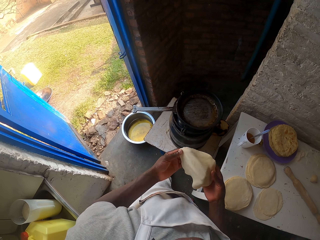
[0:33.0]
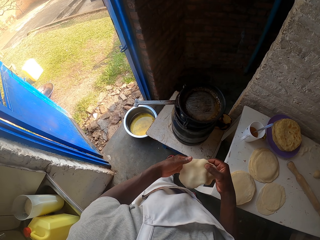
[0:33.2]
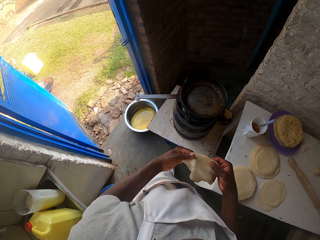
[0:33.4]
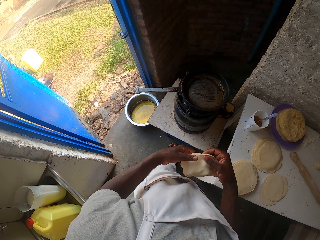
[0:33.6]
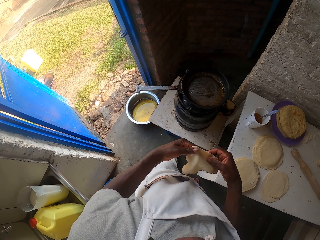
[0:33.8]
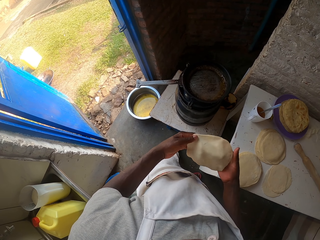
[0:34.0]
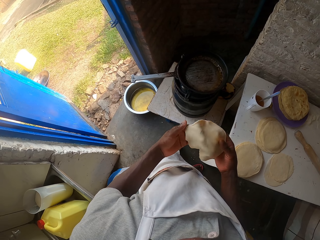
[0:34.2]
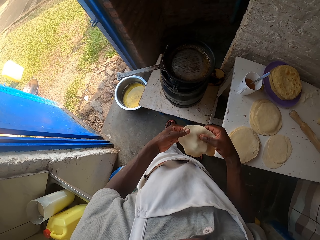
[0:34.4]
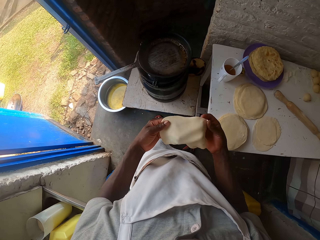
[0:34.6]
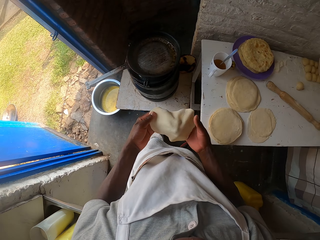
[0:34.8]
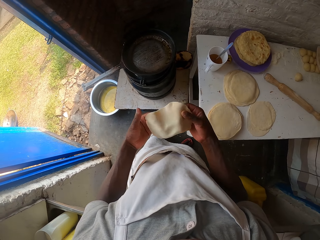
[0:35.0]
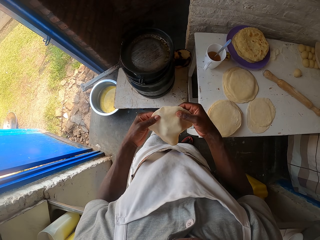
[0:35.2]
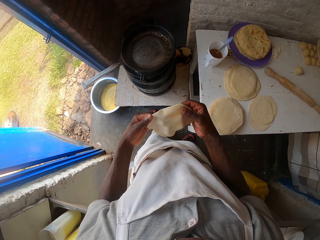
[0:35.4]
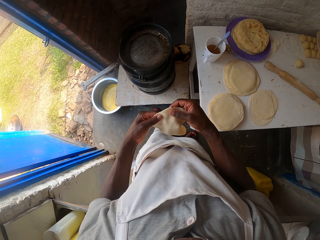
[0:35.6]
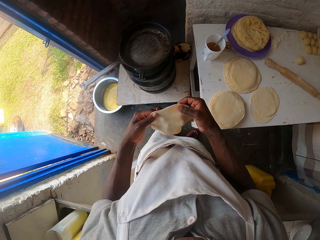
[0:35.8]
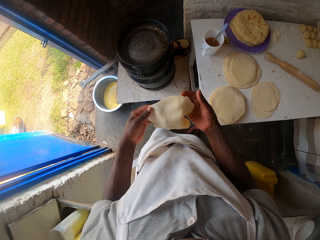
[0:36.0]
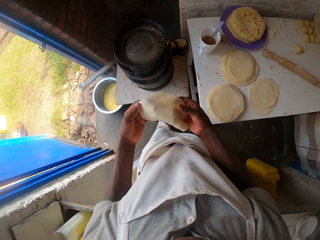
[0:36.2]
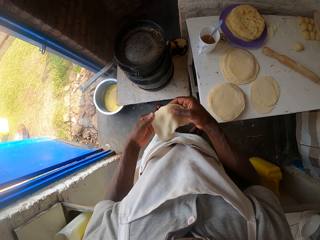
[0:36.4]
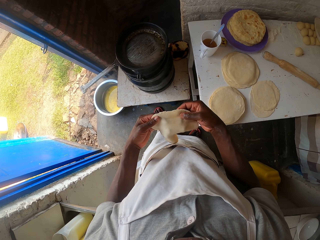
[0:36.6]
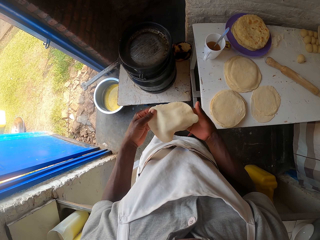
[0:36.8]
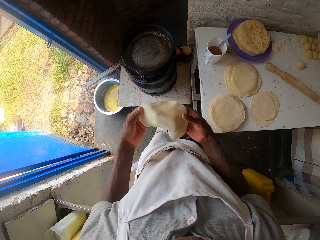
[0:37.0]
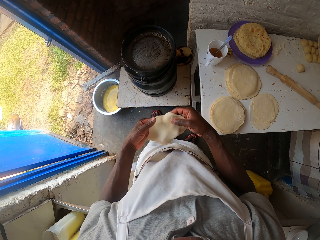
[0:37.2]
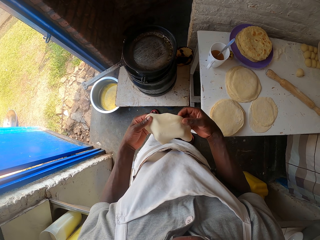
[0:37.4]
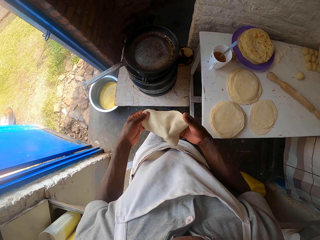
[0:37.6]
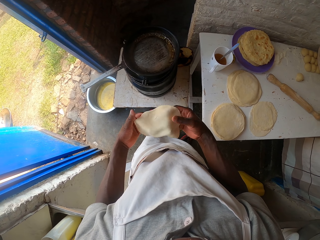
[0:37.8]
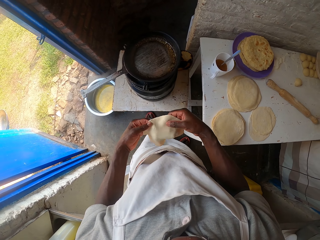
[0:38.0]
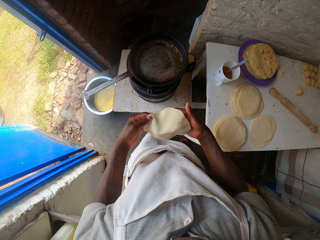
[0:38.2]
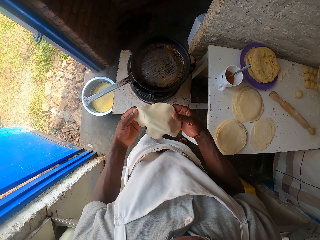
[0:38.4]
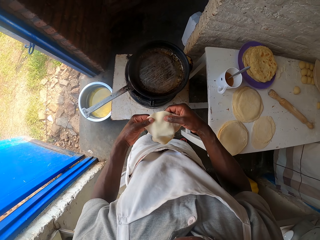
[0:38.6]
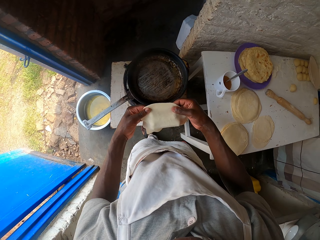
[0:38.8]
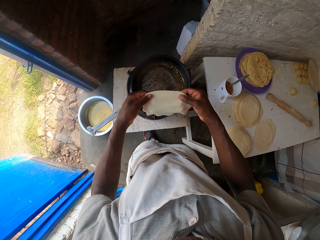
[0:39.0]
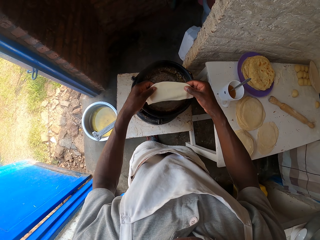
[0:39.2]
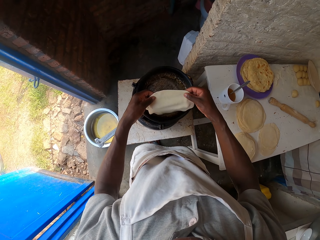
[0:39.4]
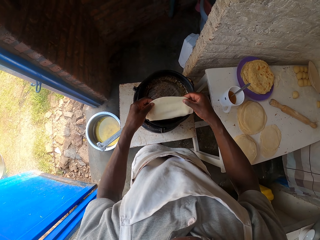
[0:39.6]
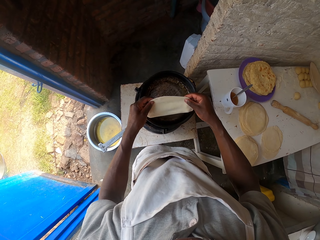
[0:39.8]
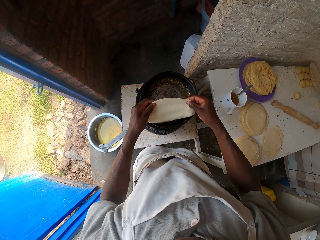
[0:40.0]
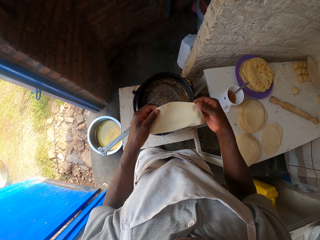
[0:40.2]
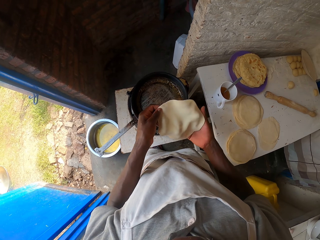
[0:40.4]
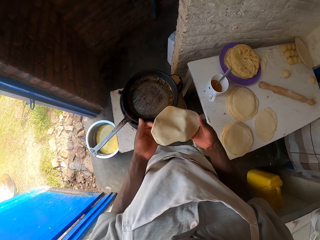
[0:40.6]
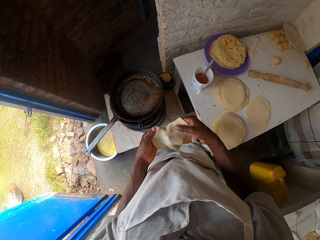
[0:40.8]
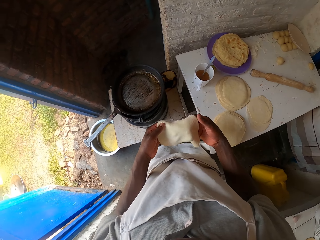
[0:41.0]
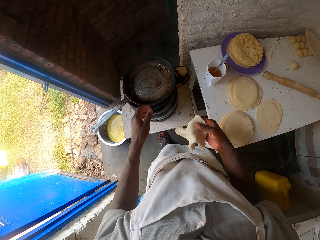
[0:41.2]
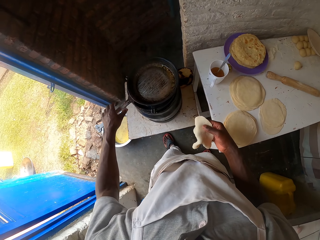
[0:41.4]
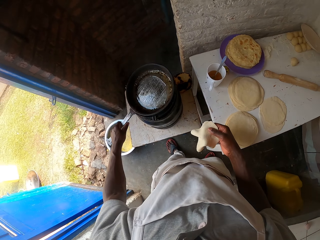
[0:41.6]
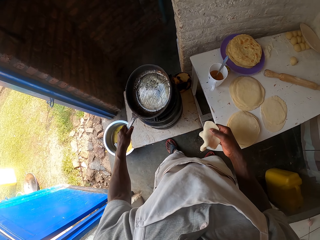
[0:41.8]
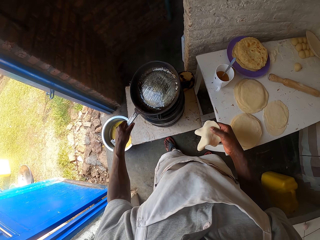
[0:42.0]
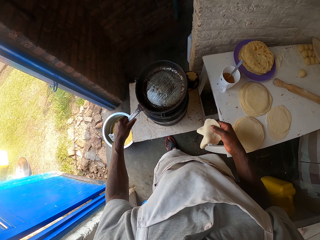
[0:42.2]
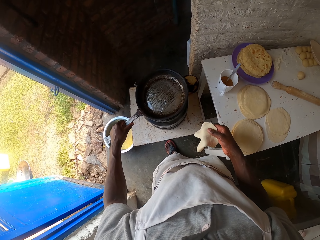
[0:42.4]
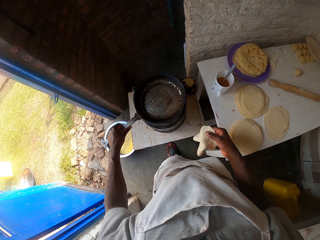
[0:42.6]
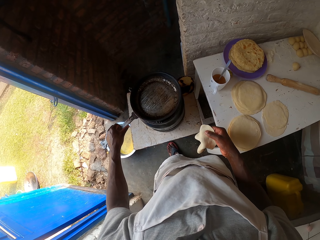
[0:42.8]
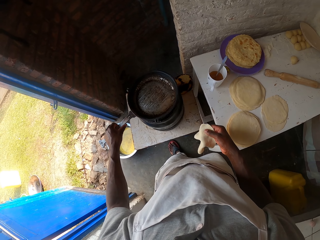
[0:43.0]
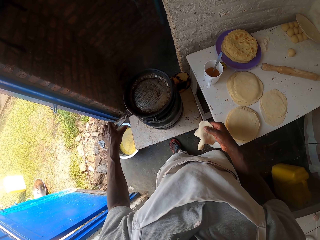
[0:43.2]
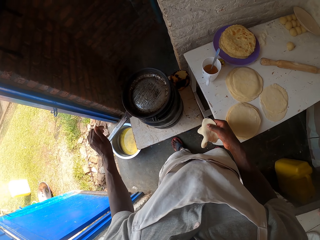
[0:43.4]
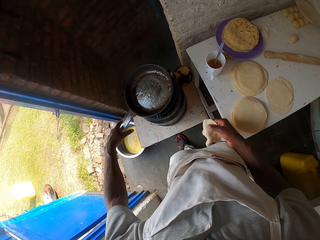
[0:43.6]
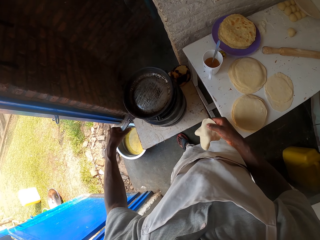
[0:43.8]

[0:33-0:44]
The camera wearer holds dough close to the pan. They turn the dough in their hands. They tilt the cooking pan on the cooking gas with the left hand.

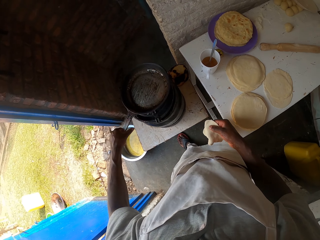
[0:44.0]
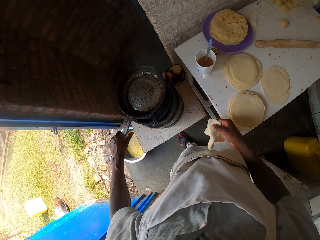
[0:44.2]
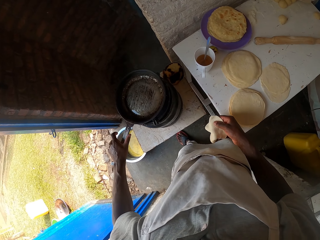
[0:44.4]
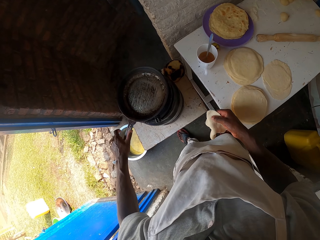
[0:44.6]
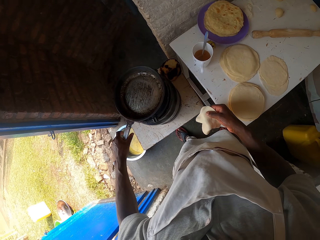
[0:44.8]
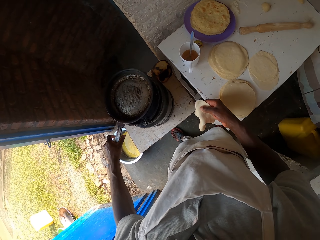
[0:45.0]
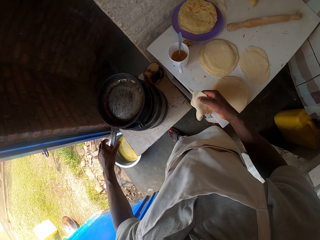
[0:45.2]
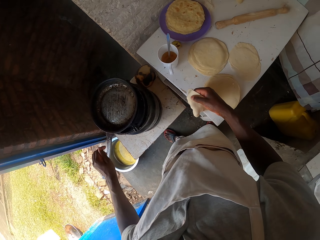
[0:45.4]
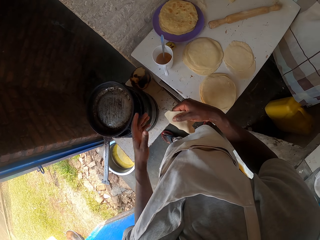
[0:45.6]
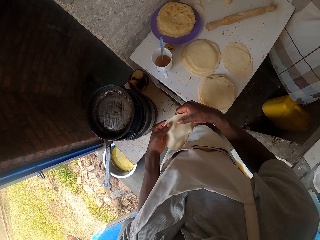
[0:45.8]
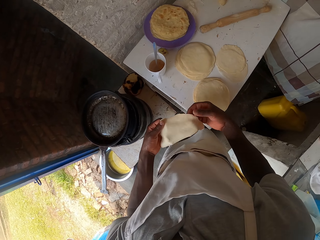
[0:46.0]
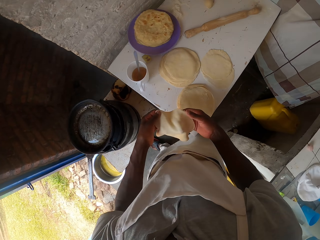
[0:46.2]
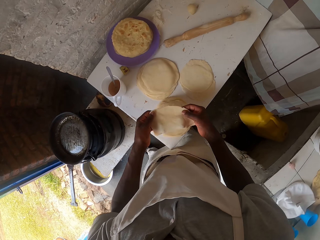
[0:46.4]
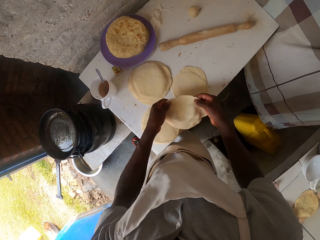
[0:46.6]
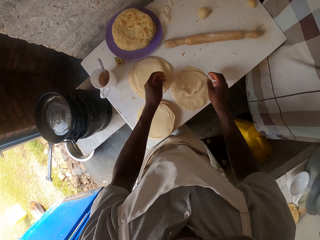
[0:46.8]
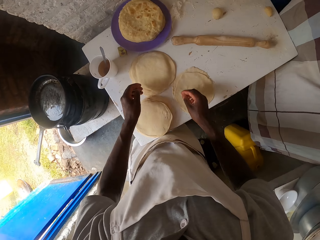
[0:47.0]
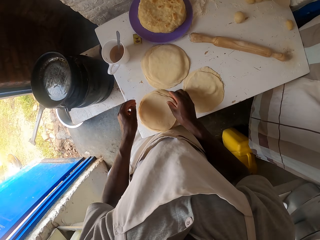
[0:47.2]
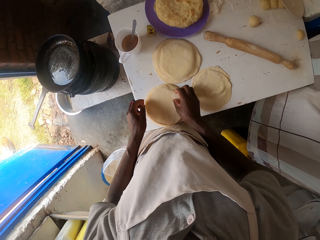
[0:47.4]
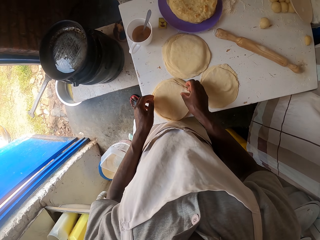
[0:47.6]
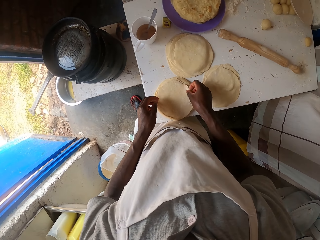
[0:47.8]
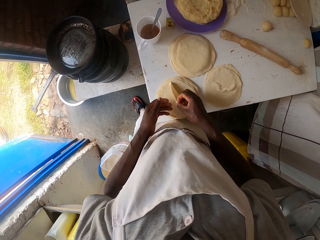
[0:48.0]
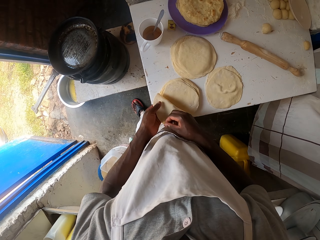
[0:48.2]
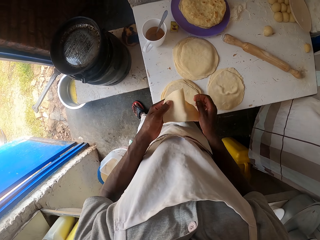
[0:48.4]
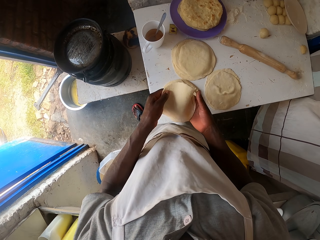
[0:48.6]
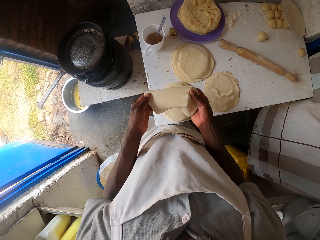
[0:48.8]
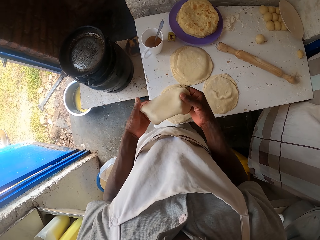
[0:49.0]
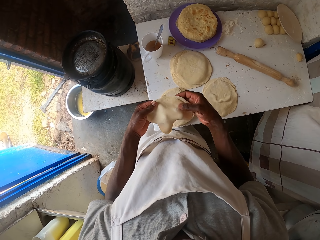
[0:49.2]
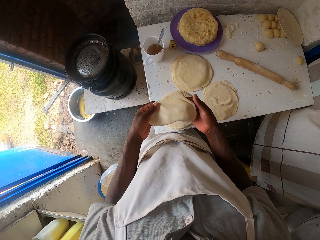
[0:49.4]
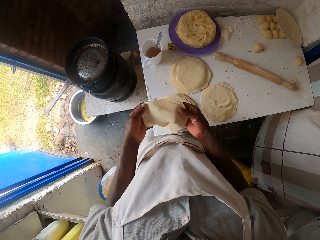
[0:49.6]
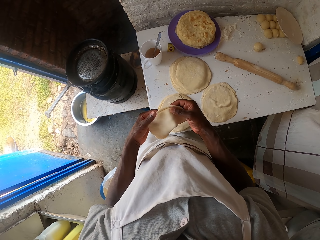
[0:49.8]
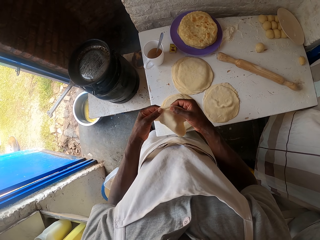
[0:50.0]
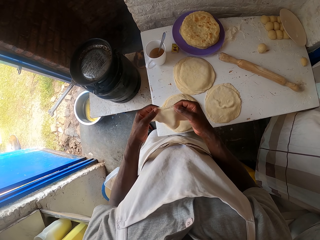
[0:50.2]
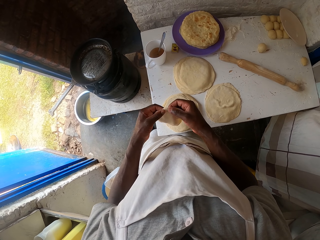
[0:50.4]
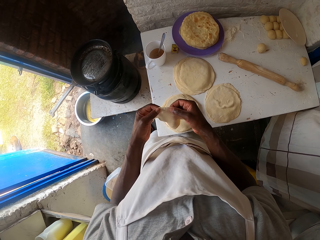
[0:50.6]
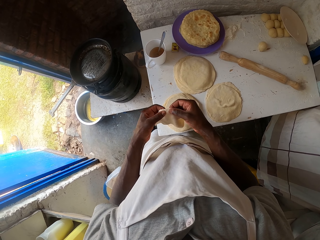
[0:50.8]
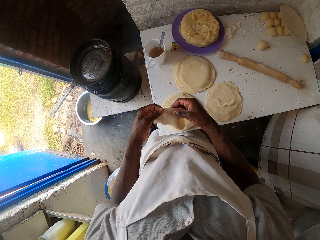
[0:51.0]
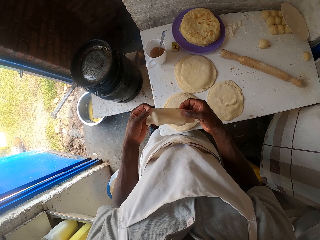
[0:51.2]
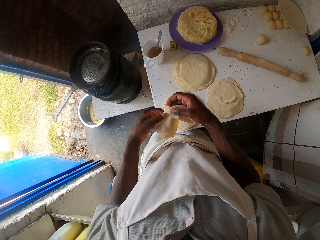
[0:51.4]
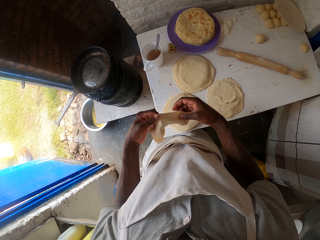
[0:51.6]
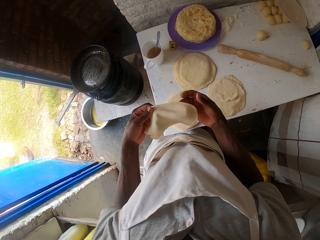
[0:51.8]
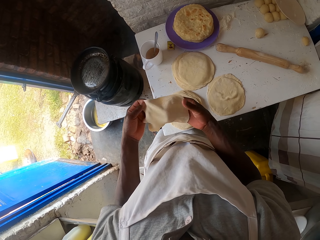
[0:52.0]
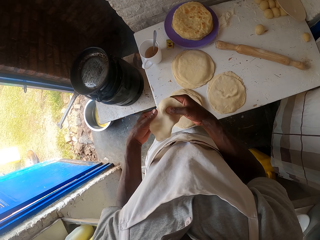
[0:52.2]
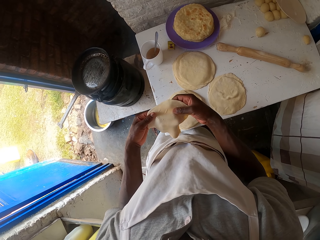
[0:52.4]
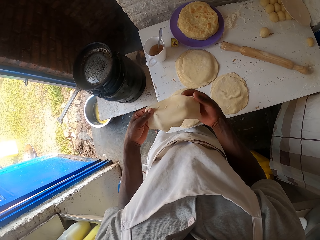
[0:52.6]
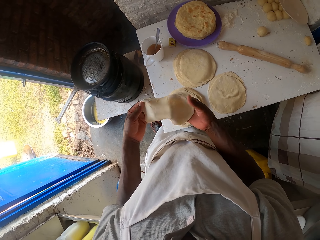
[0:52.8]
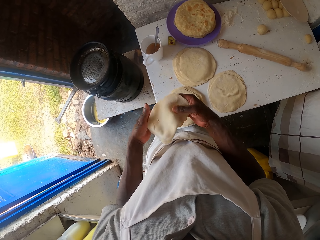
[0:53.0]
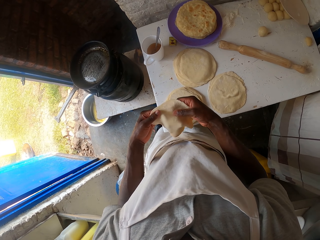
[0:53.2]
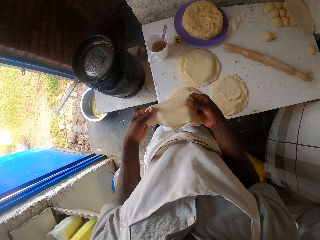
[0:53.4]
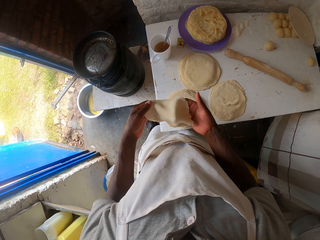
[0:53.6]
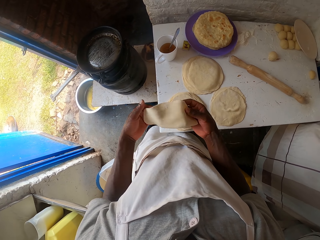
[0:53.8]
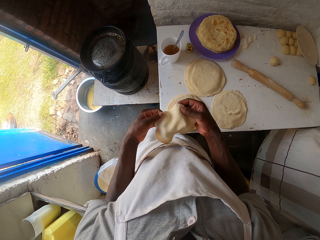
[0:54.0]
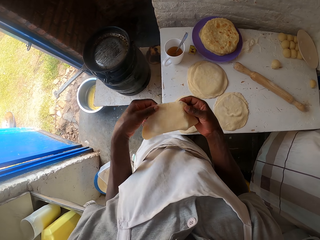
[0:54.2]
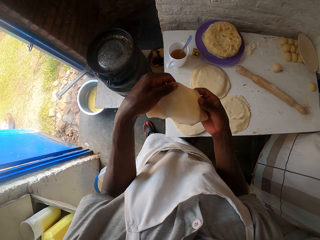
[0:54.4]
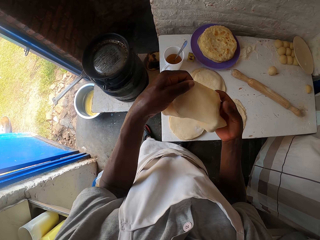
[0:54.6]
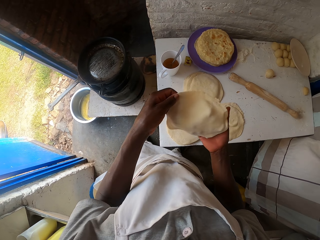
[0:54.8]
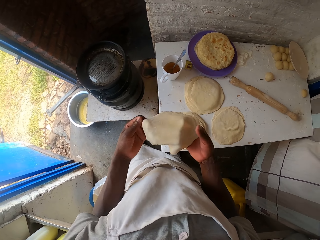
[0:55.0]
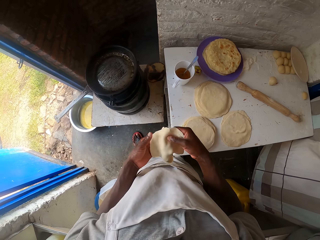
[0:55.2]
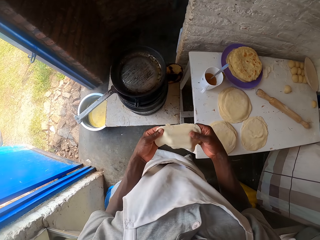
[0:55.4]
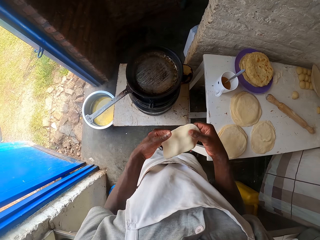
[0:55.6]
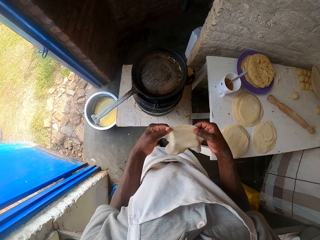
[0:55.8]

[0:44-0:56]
The camera wearer moves the cooking pan on the cooking gas. They turn dough in their hands. They drop the dough on the table. They pick up the dough from the table with both hands. They turn the dough in their hands.
